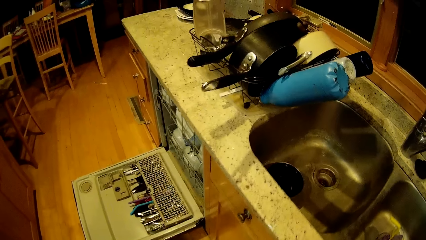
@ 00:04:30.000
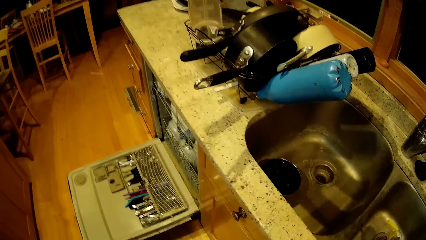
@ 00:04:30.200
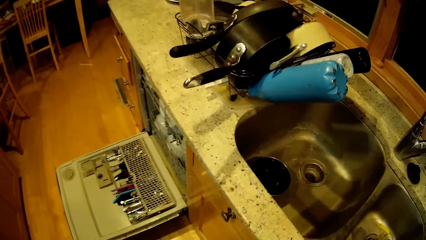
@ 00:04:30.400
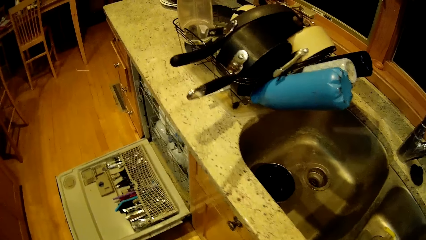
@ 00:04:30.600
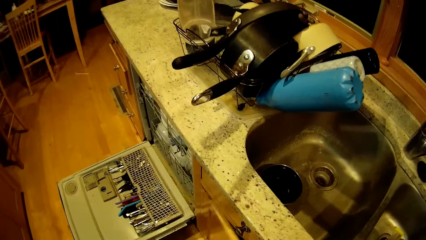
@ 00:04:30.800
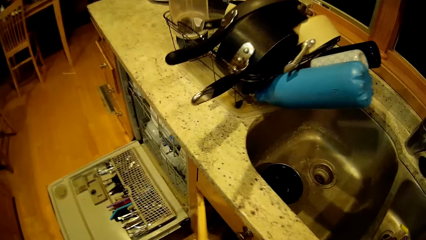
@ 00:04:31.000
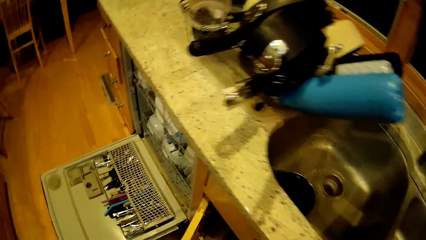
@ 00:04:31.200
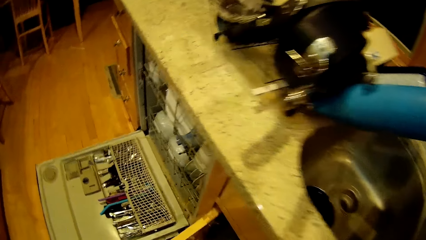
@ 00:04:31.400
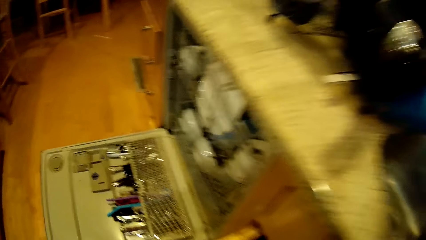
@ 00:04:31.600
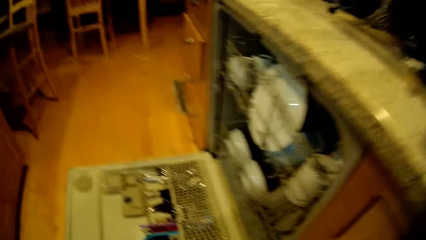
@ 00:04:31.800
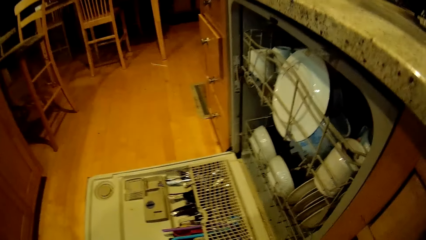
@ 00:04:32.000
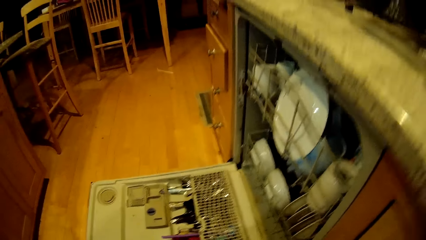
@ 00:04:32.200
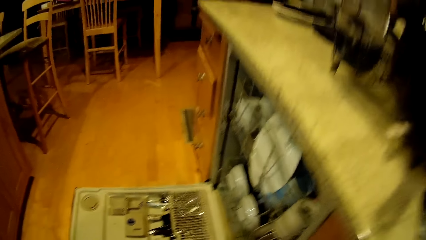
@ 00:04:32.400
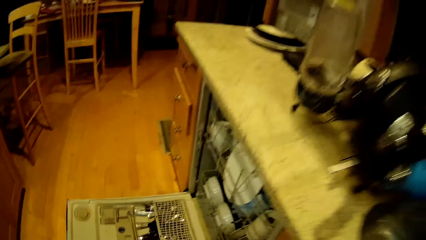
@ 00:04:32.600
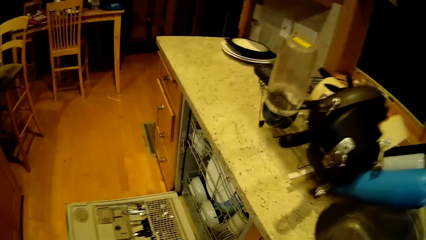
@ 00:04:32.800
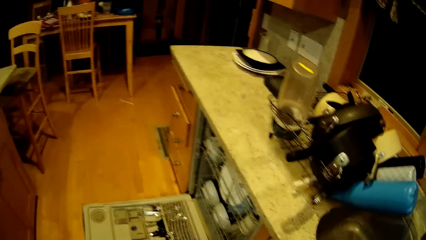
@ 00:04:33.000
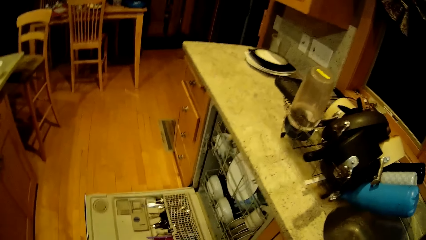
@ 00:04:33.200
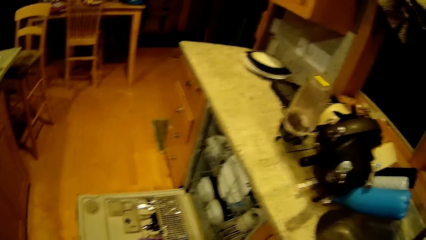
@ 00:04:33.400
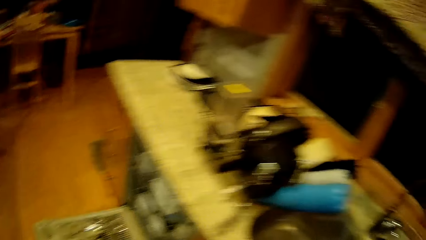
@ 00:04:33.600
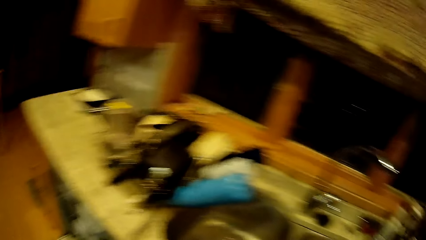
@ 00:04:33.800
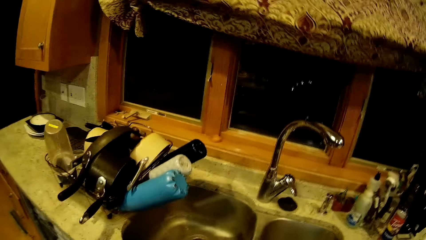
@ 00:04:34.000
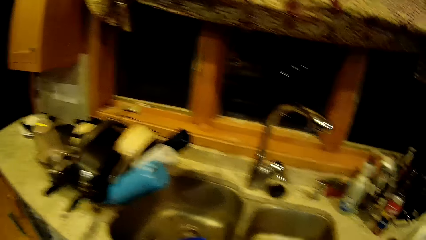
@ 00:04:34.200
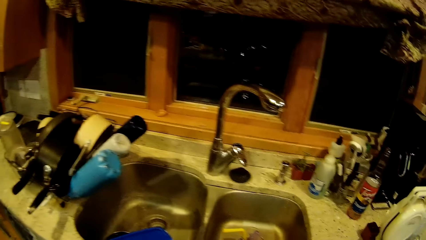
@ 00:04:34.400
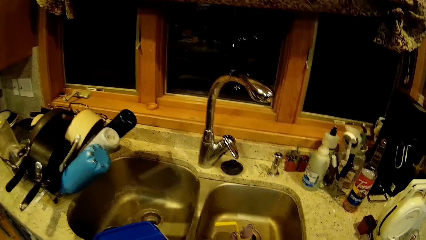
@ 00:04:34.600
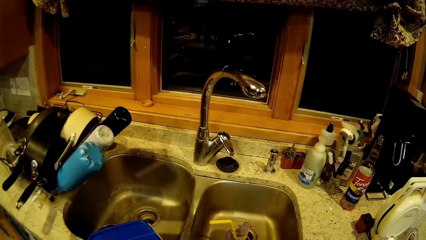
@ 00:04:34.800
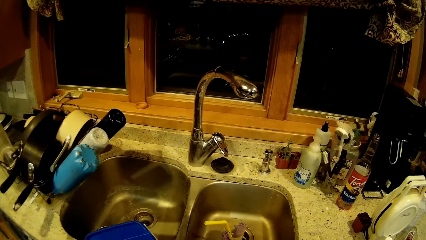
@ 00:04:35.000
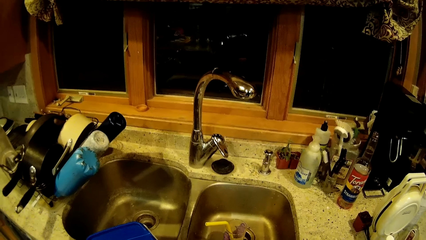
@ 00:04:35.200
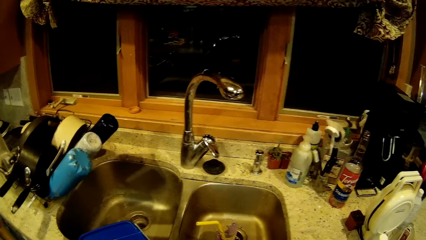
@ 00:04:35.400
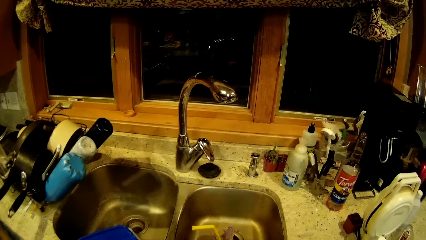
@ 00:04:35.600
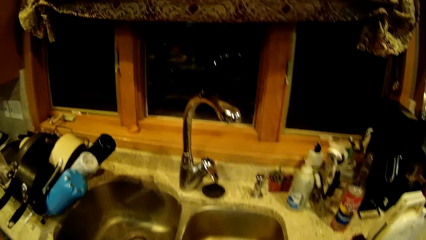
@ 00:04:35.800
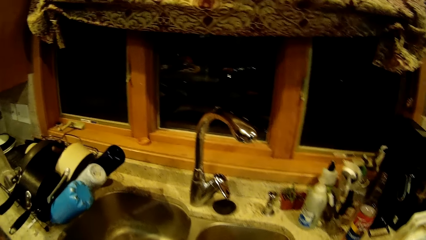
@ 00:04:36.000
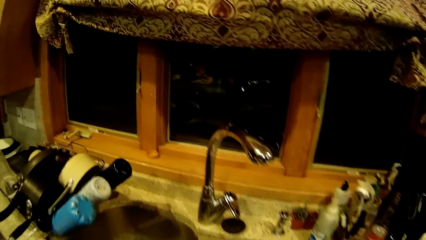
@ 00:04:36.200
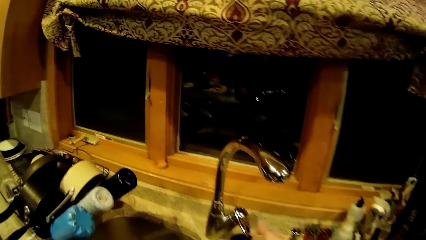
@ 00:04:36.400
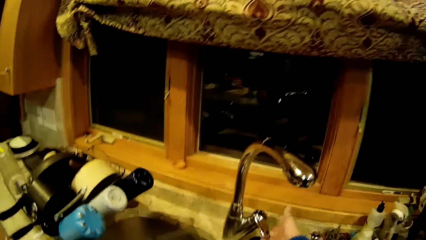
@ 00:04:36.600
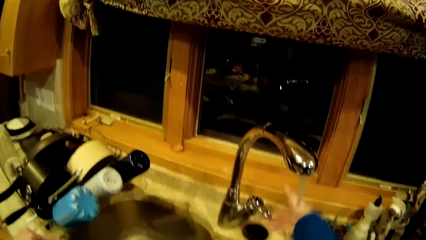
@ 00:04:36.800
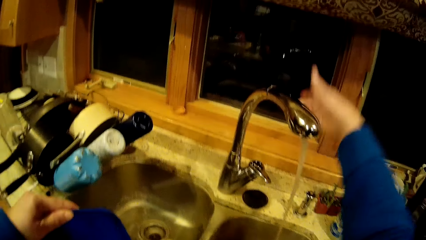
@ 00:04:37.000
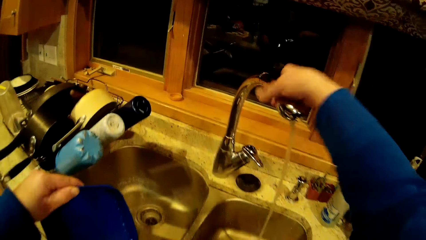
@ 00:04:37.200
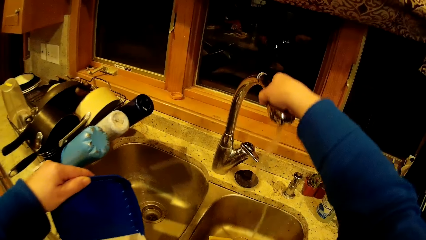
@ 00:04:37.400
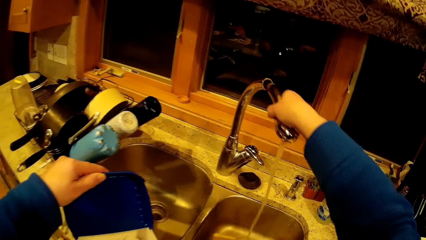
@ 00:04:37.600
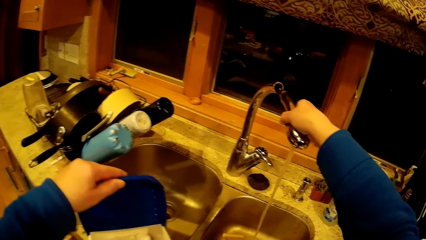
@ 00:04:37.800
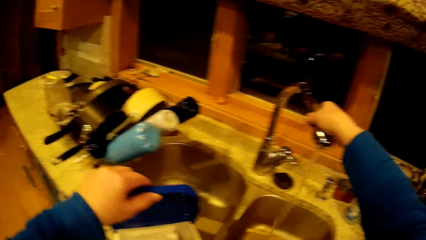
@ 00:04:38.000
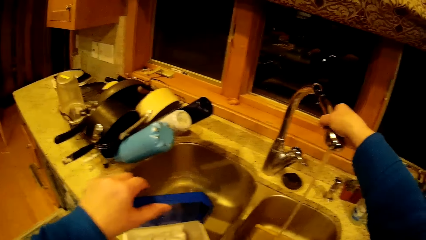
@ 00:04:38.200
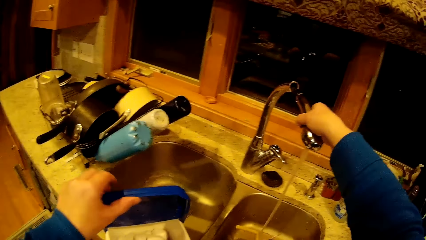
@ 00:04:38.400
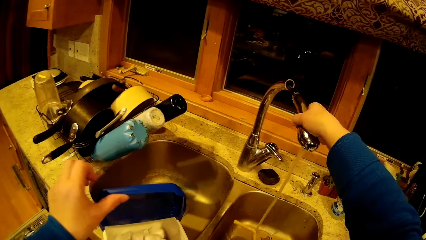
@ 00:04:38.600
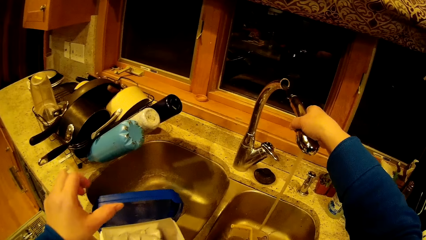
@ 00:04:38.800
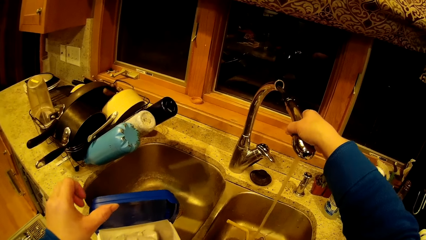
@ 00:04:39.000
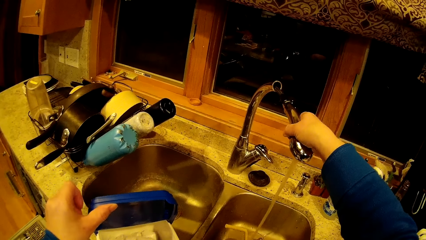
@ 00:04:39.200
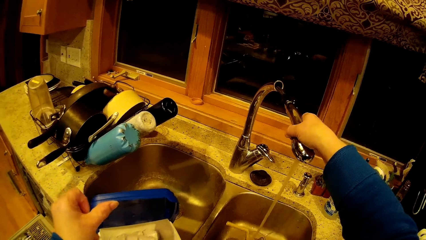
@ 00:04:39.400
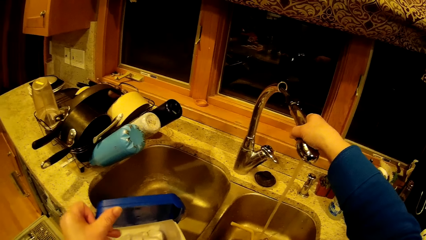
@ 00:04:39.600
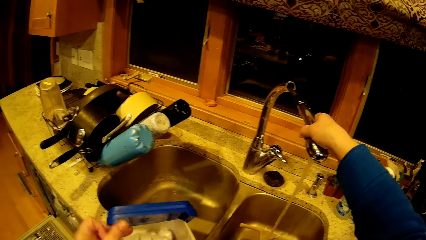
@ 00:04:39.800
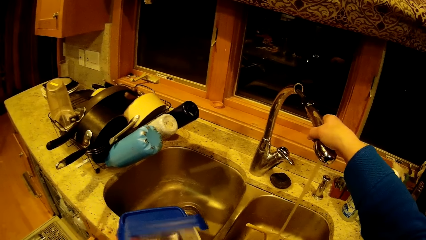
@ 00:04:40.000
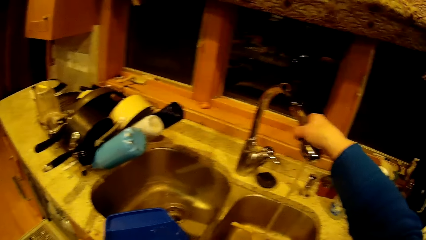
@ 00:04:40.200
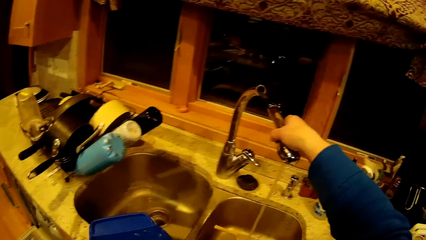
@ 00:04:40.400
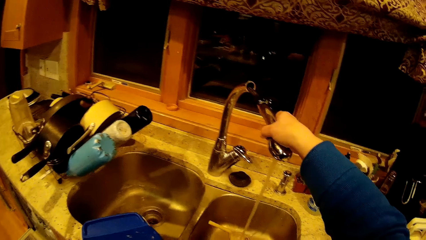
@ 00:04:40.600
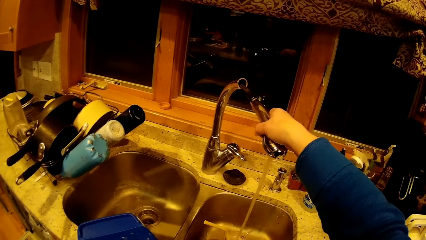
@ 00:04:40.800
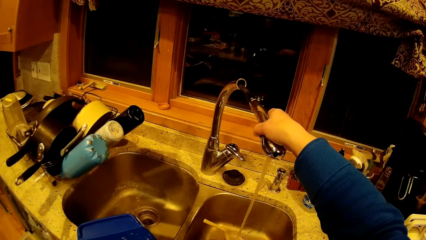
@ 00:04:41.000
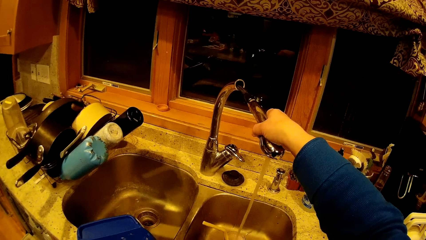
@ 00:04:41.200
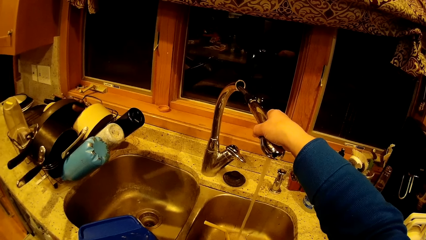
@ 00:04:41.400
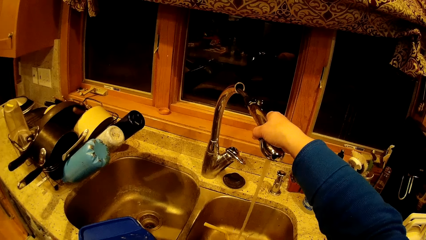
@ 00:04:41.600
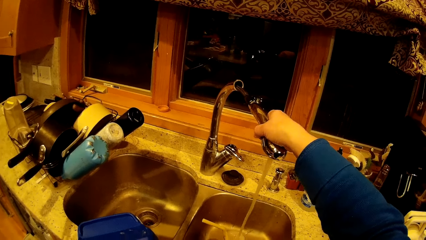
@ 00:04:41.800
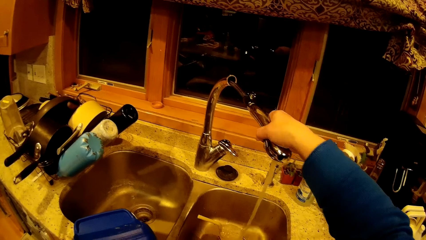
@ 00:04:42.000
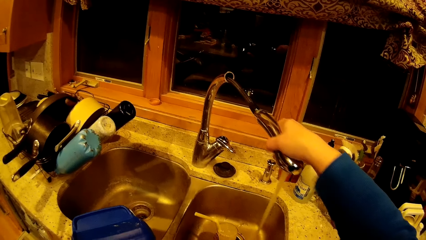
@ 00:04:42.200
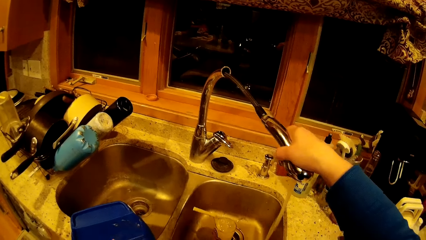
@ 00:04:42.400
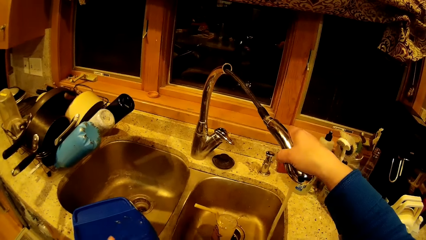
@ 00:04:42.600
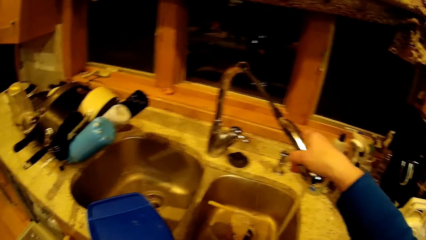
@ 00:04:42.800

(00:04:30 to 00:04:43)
The camera wearer opens the kitchen cabinet. He opens the tap with his right hand. He holds the tap with his right hand.

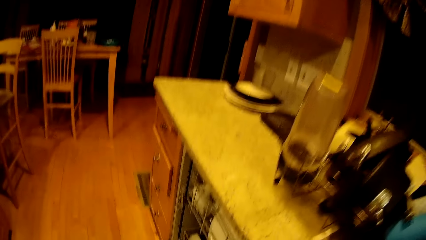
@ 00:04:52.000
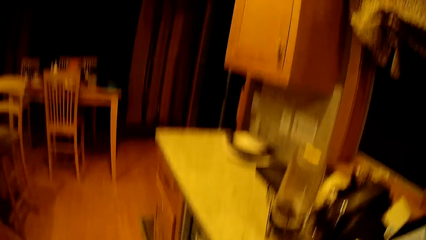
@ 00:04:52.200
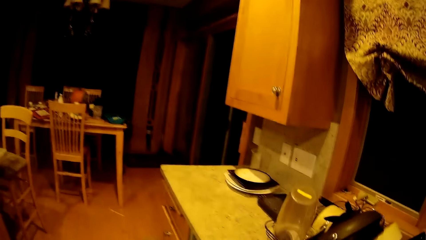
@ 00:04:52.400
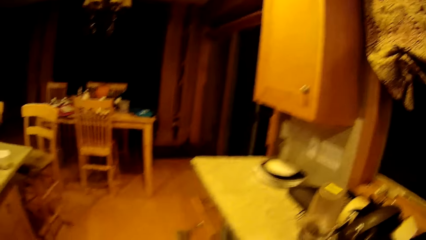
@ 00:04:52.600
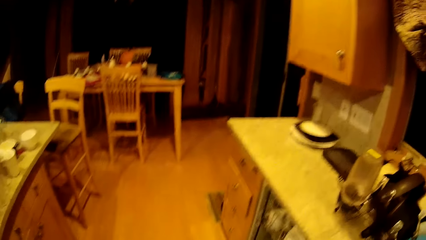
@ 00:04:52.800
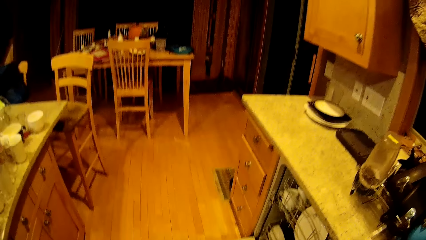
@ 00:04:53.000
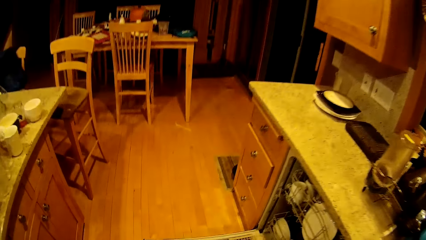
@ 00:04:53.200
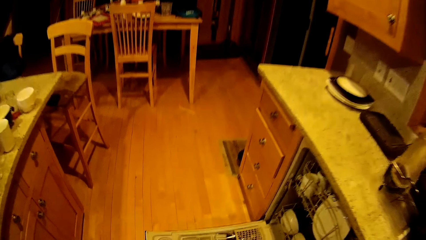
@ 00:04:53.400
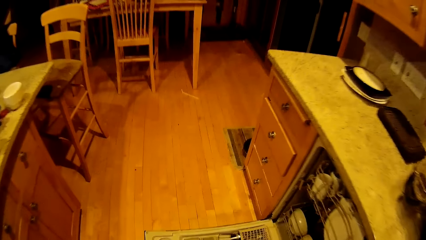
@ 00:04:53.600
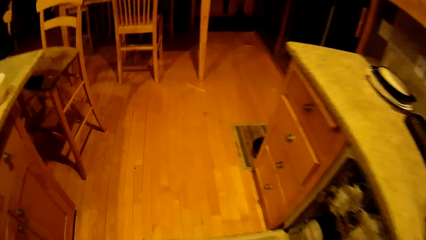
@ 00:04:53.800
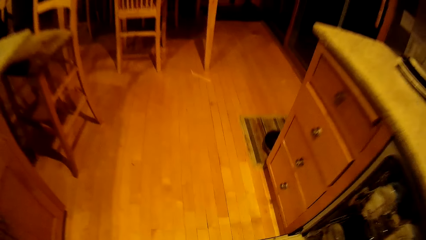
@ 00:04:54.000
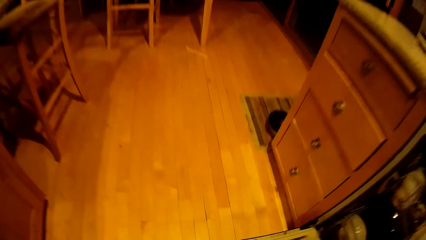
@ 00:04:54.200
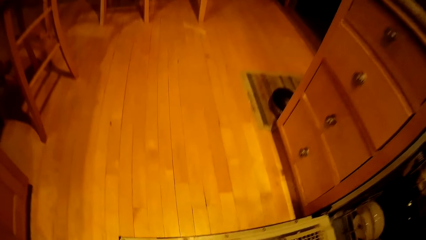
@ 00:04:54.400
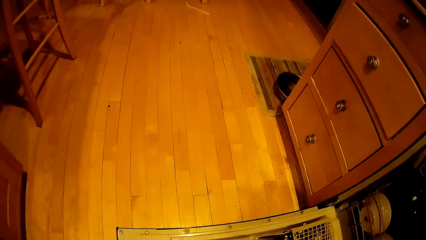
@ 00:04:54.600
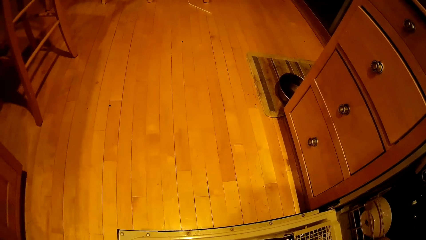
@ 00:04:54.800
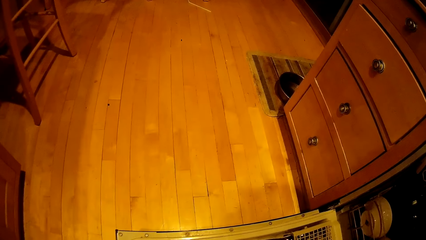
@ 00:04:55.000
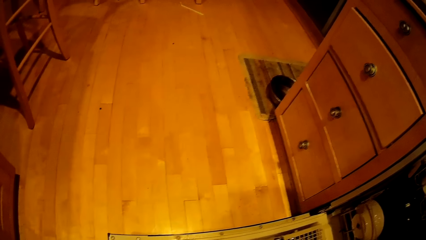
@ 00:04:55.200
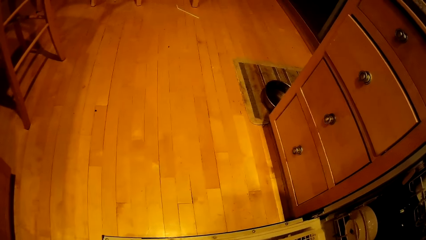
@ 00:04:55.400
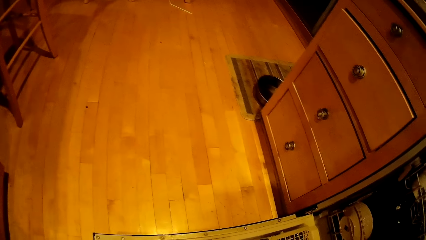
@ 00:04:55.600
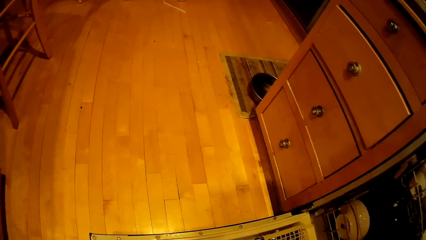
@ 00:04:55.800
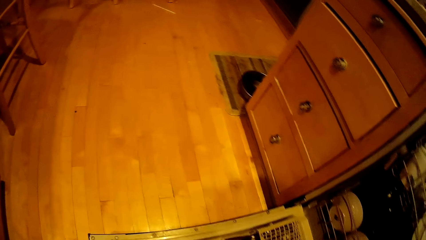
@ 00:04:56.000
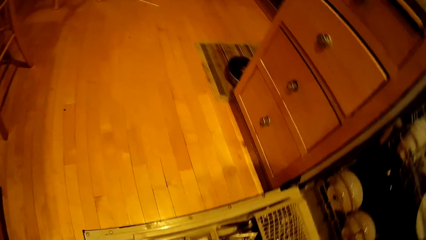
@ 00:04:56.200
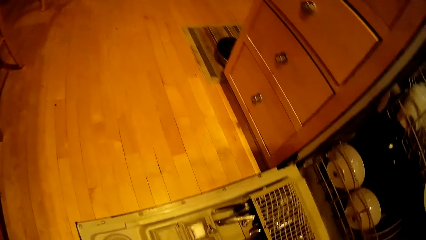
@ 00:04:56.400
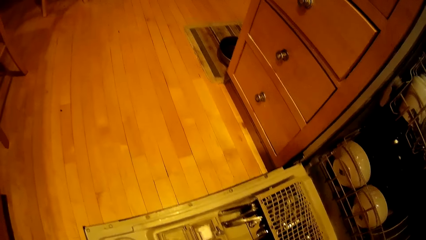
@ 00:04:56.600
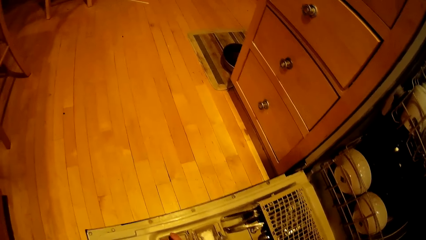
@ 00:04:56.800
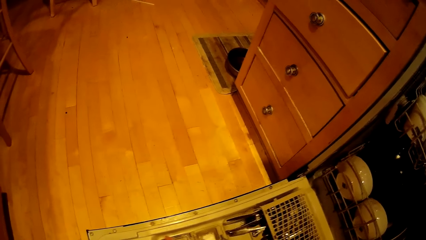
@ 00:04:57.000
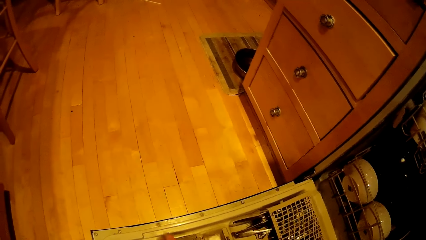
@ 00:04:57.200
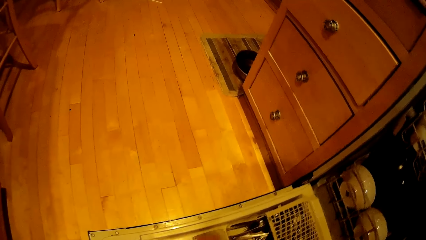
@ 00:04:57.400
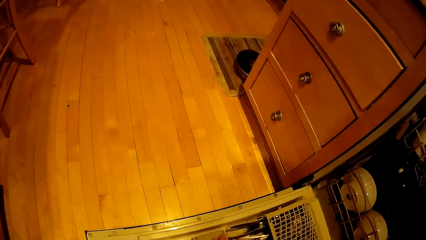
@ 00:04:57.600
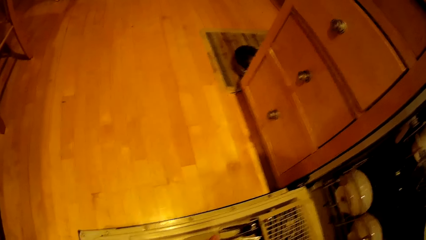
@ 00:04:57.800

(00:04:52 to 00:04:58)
The camera wearer stares in the room.
